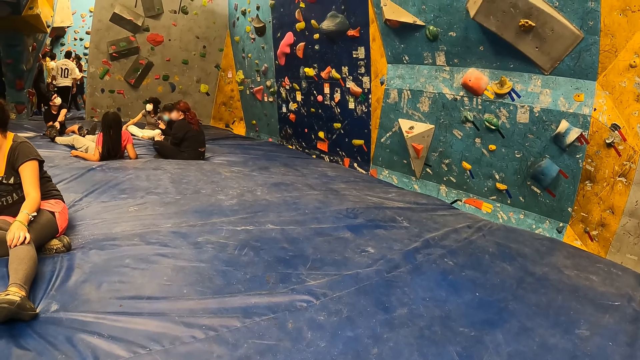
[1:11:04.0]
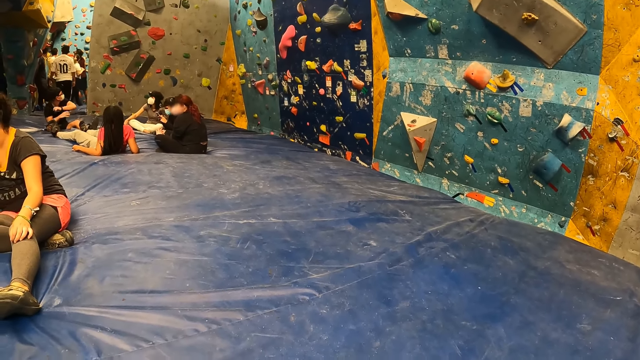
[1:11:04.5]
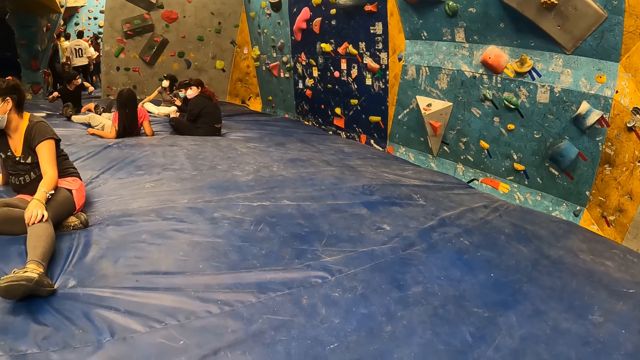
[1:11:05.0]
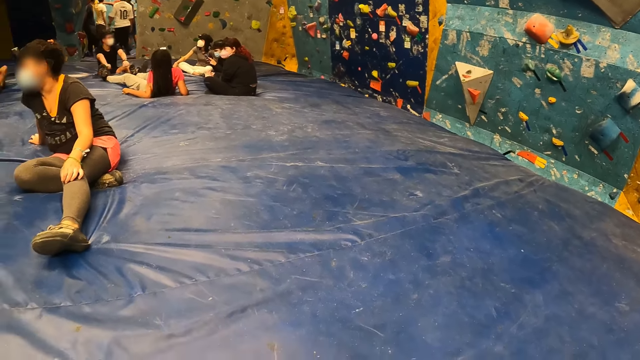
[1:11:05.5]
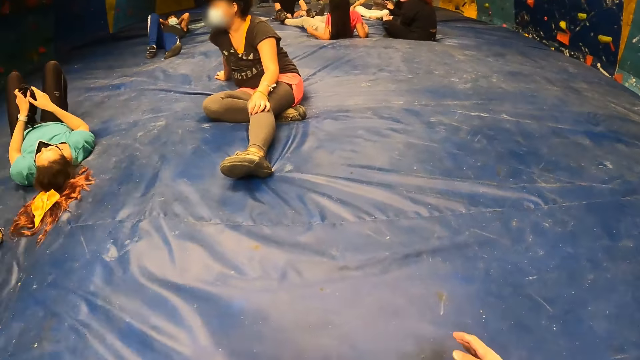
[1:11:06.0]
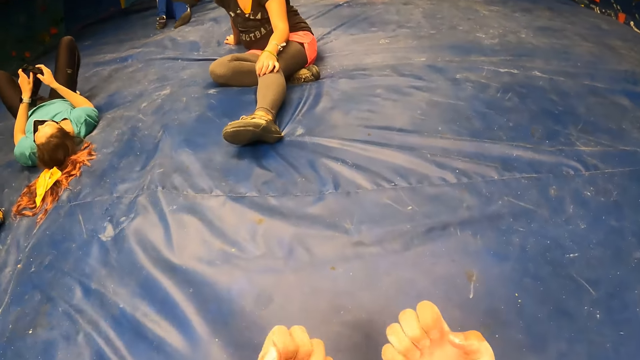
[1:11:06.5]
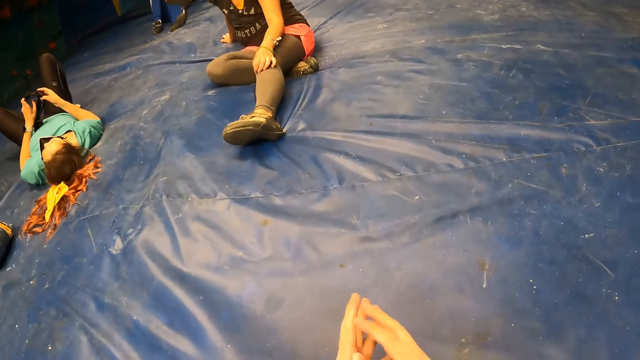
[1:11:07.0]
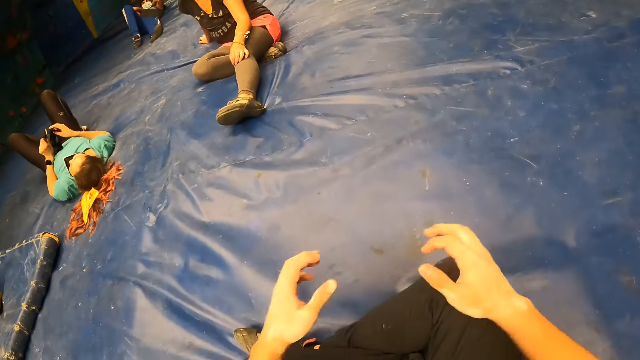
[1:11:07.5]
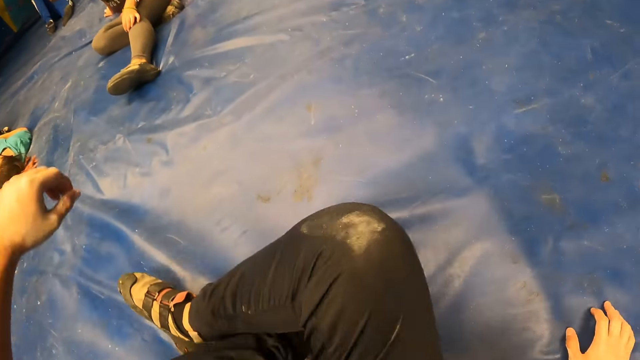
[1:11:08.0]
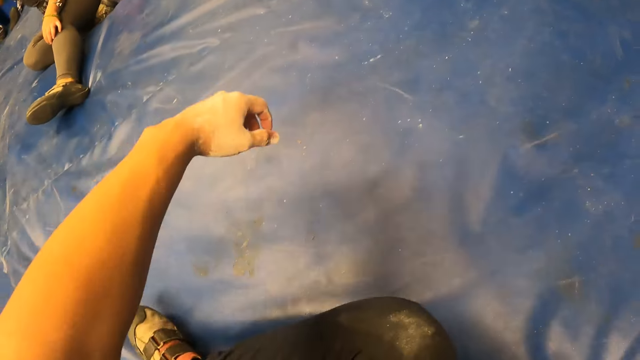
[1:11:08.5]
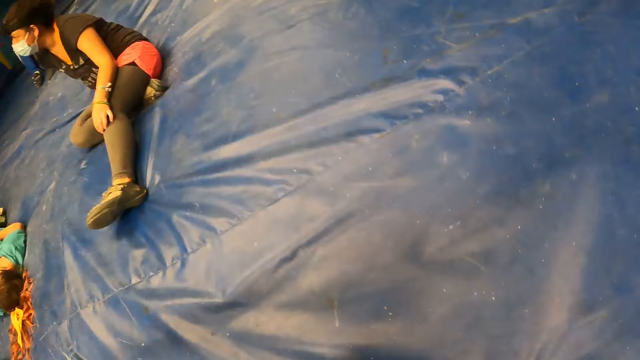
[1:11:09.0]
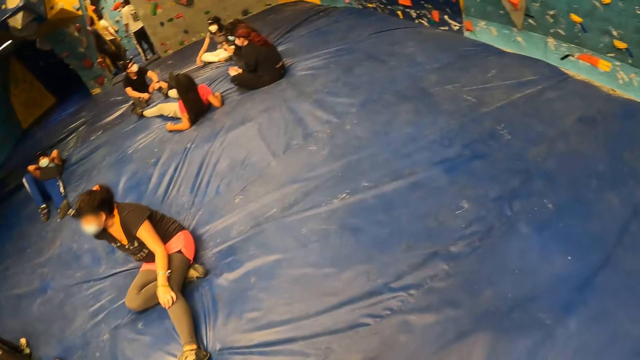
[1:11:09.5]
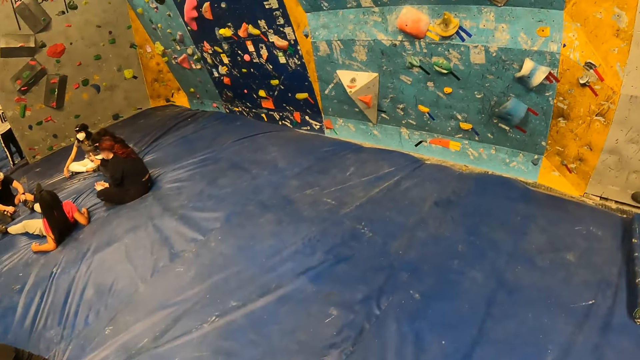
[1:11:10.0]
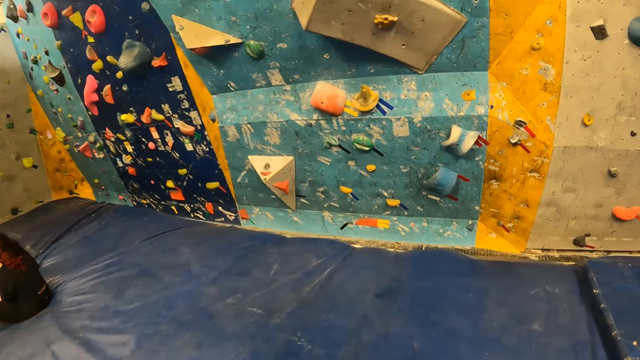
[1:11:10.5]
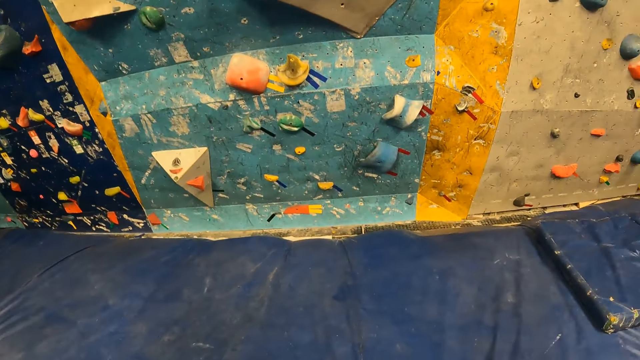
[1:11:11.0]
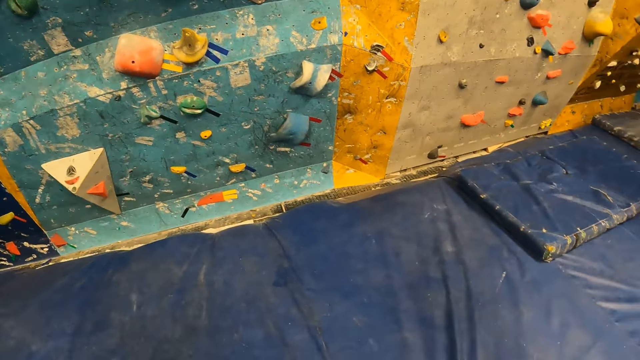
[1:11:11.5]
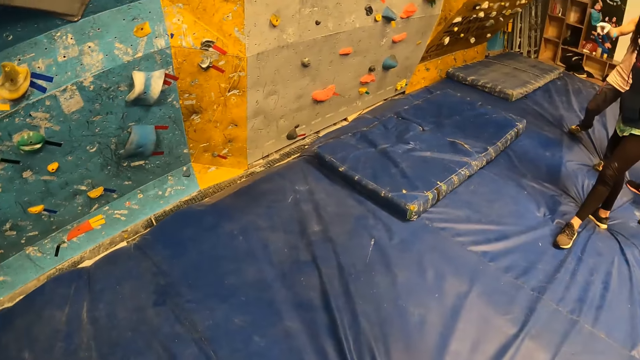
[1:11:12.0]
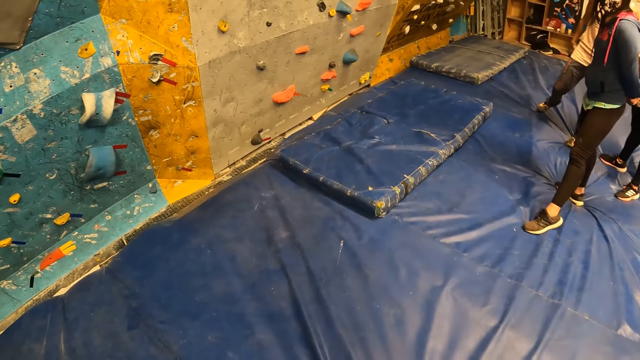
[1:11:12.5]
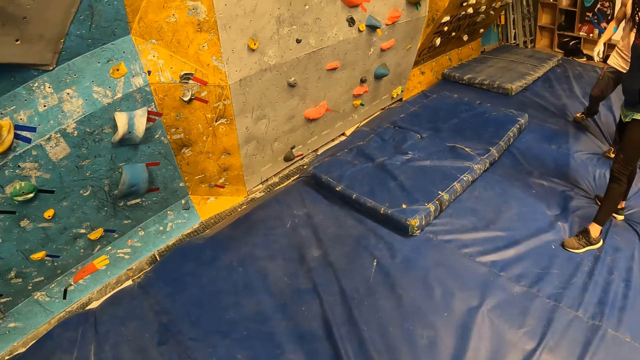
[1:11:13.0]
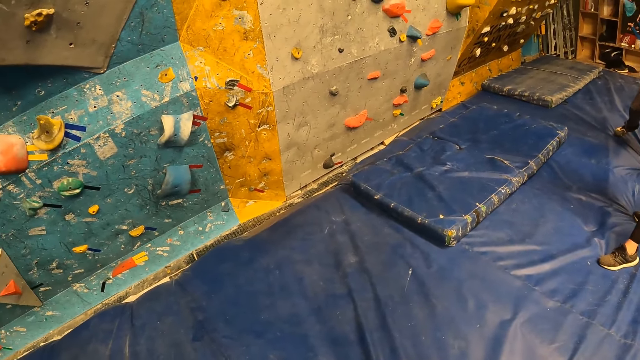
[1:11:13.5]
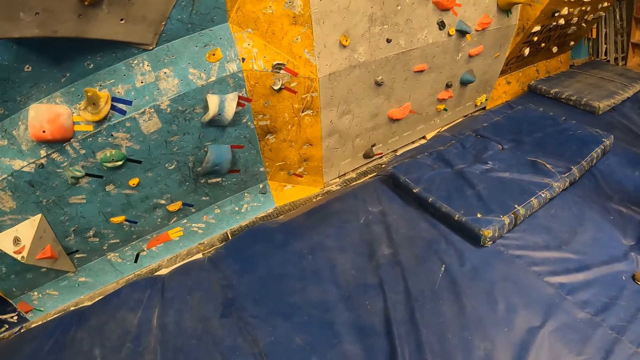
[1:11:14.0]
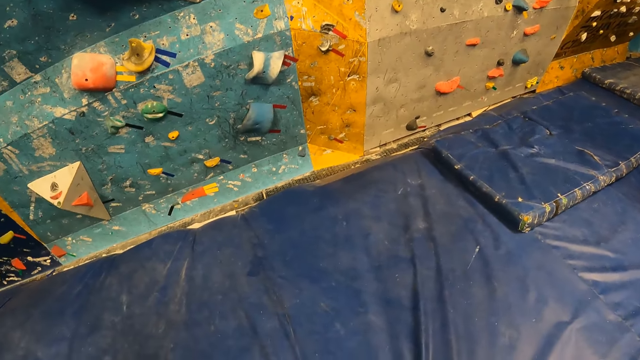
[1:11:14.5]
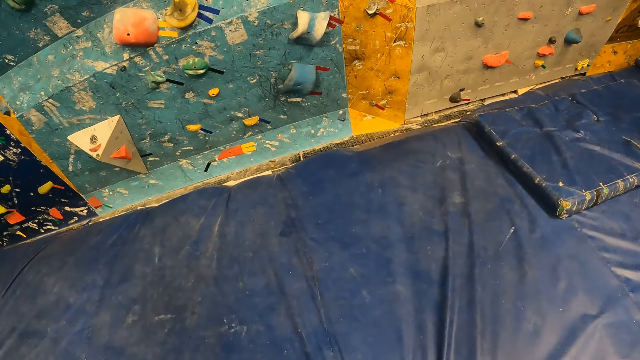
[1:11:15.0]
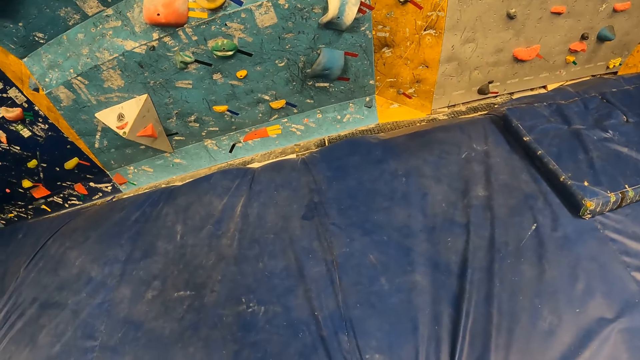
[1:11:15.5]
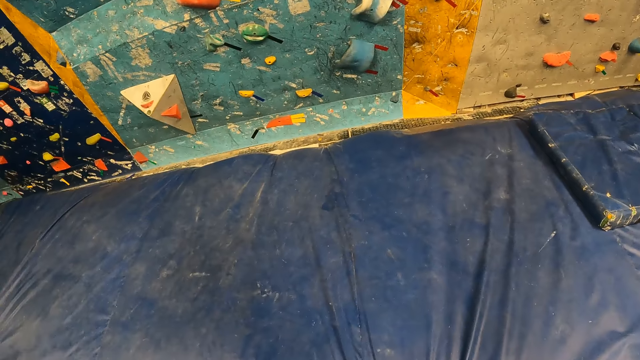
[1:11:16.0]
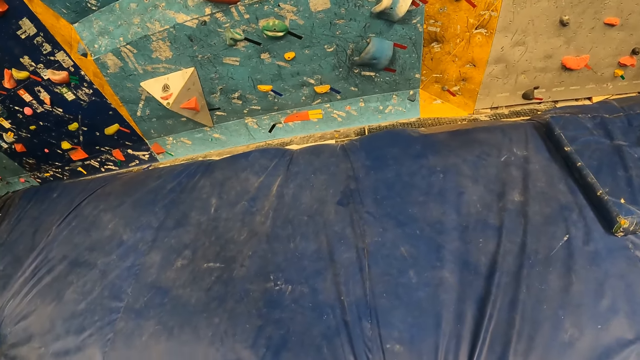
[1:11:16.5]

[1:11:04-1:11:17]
The camera wearer stretches his hands. He rises from the bouldering mat. He moves around the room. He moves towards a bouldering wall. He looks around the room.

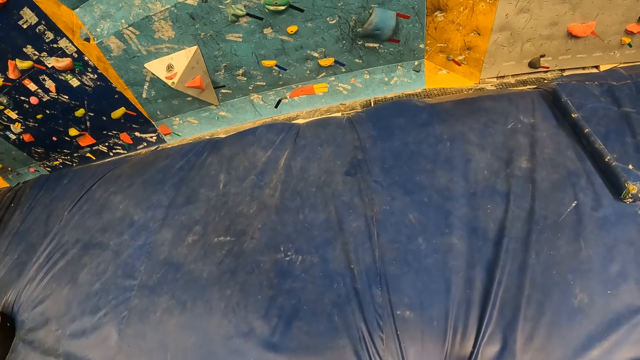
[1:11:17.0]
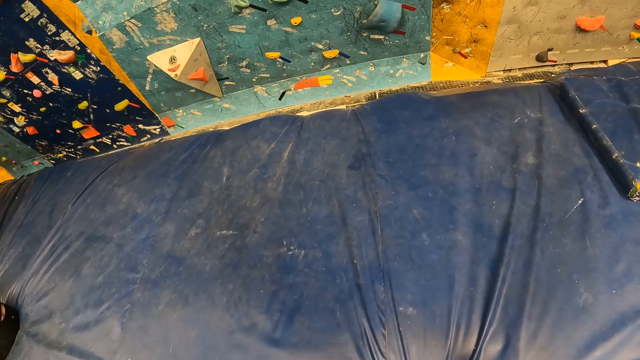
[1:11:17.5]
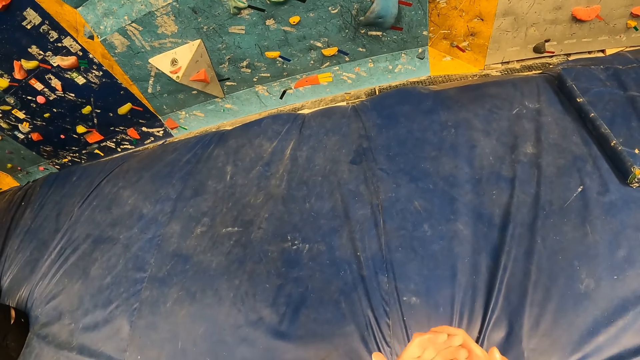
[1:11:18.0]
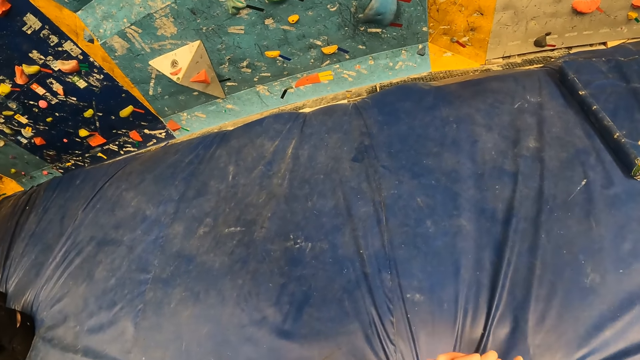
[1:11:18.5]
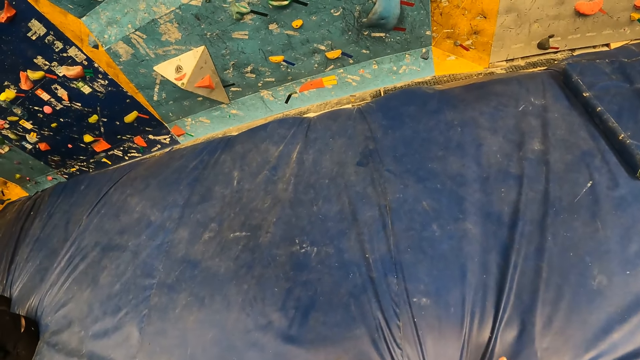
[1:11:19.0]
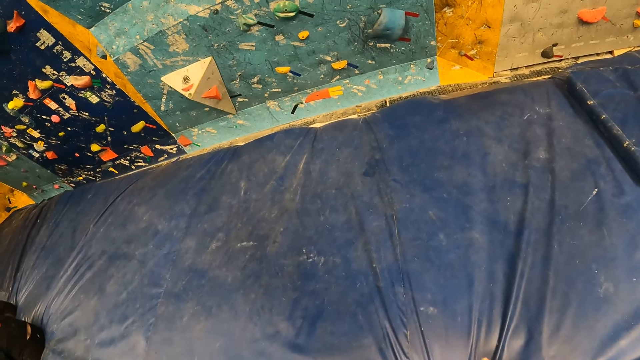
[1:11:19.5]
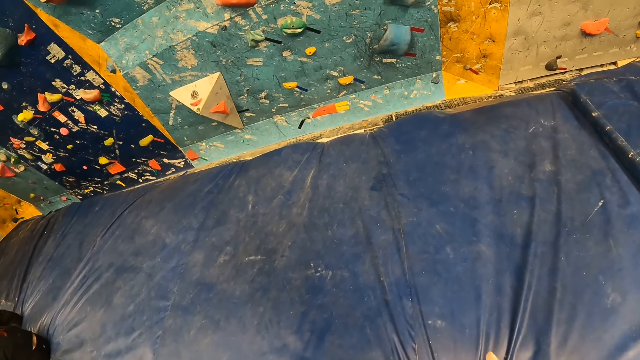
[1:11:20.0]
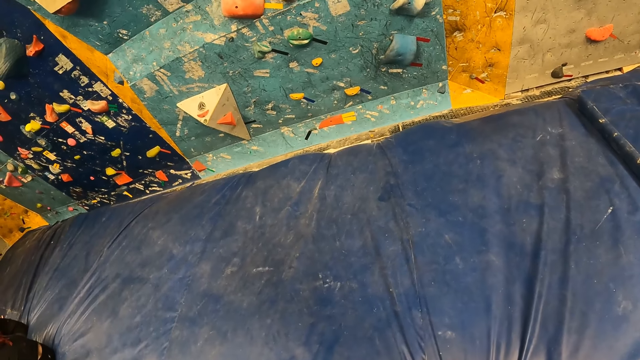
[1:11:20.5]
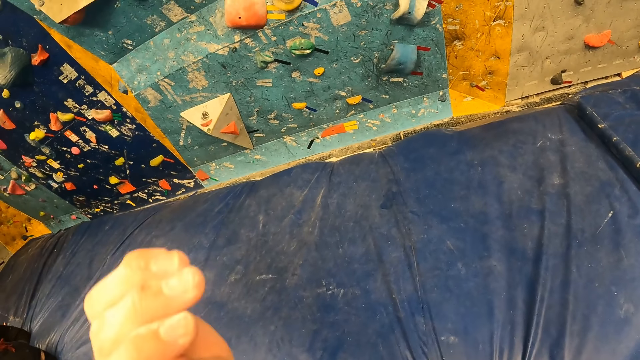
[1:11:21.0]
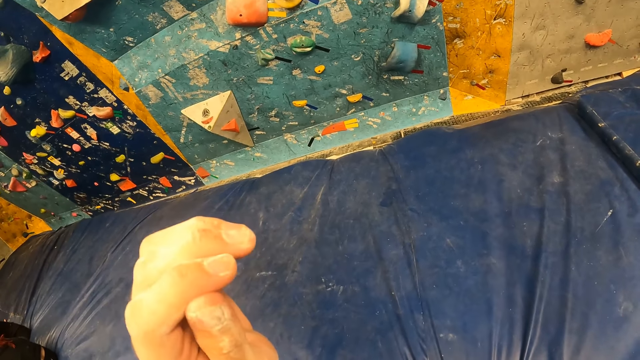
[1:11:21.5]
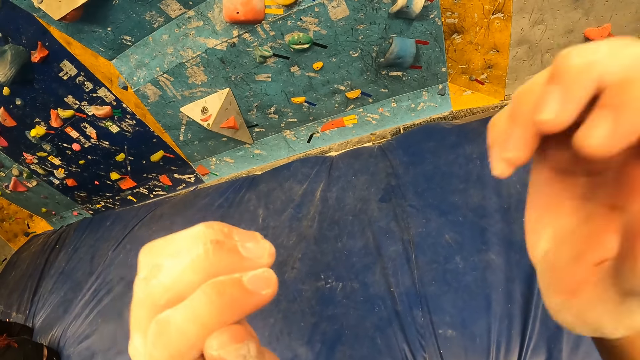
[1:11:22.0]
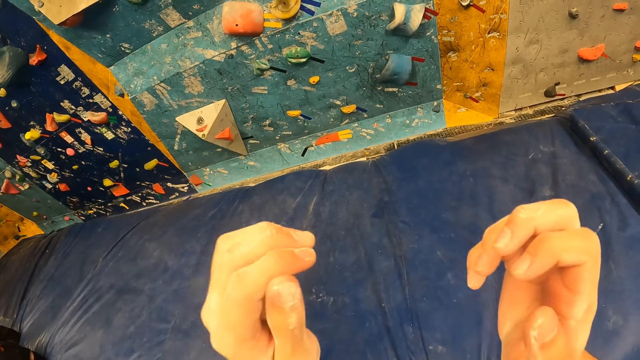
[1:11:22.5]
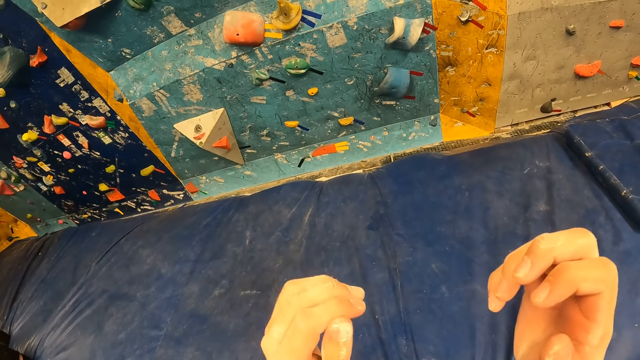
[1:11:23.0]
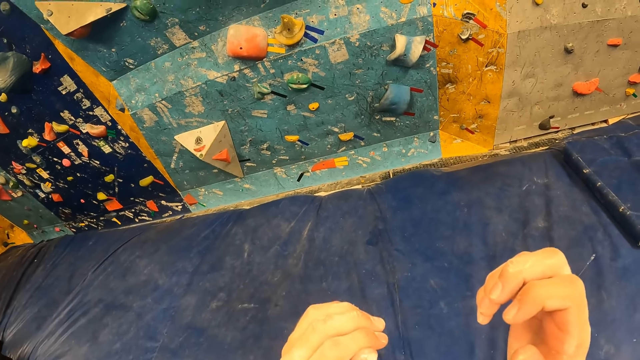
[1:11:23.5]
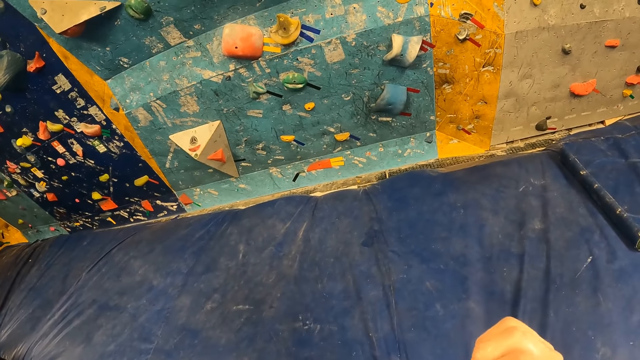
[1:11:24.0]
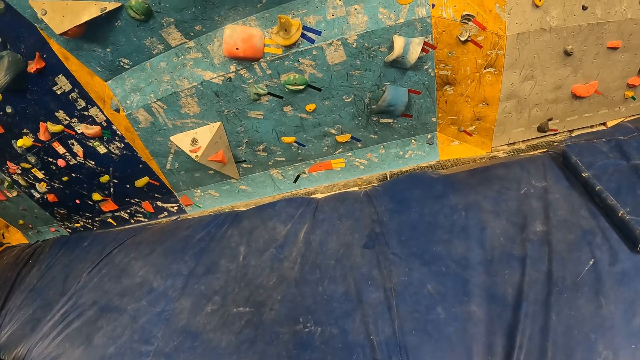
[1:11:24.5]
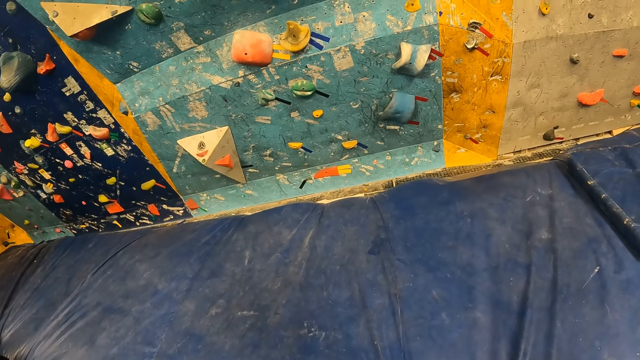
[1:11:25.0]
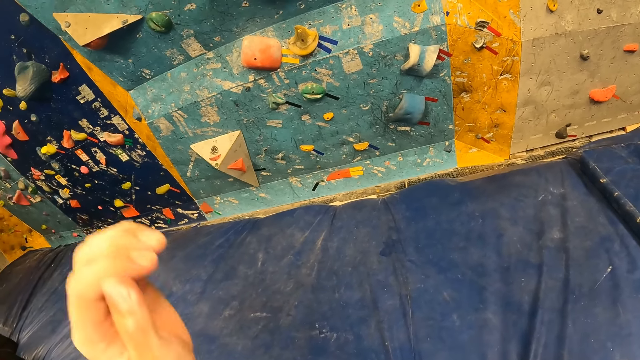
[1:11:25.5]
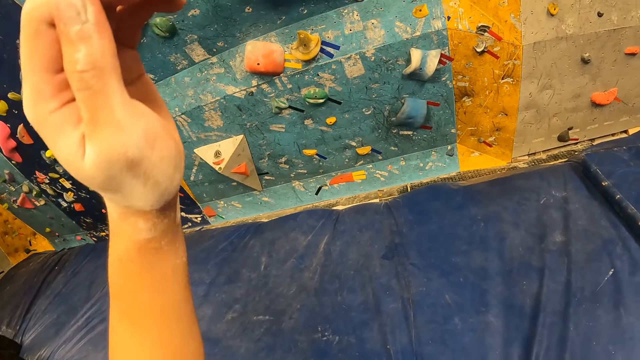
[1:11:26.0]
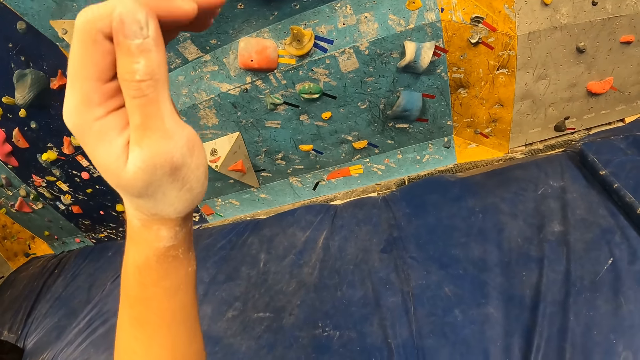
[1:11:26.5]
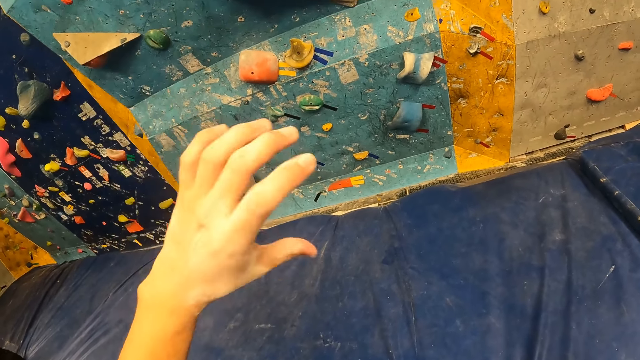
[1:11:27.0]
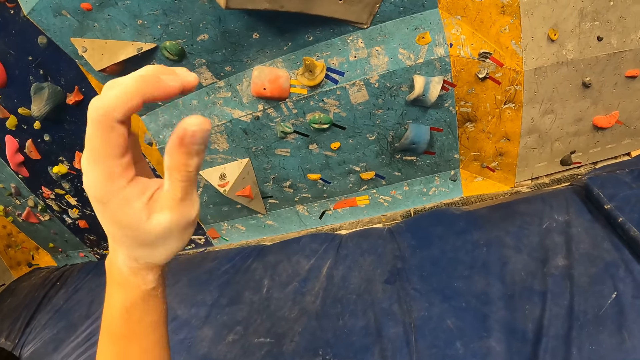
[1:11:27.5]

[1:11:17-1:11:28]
The camera wearer makes a hand gesture with both hands. He exercises in the room. He lowers both hands. He makes a hand gesture with his left hand.
